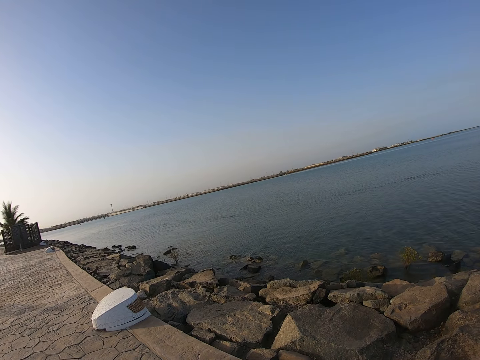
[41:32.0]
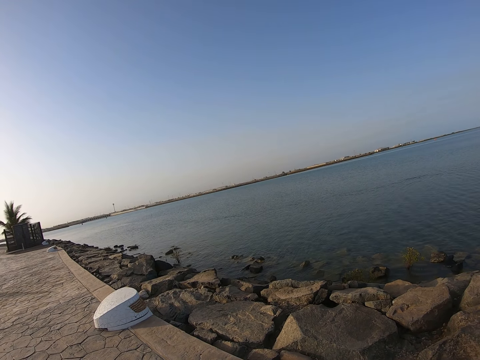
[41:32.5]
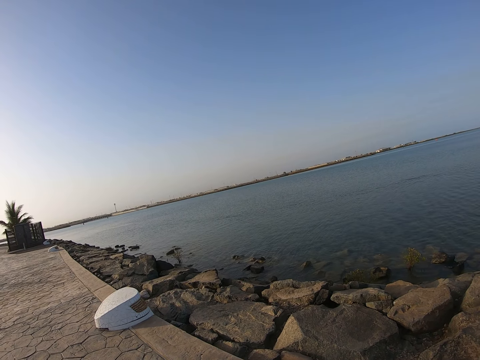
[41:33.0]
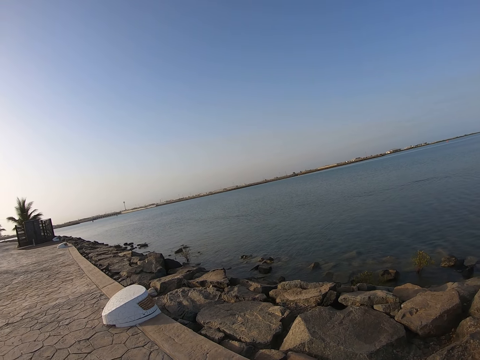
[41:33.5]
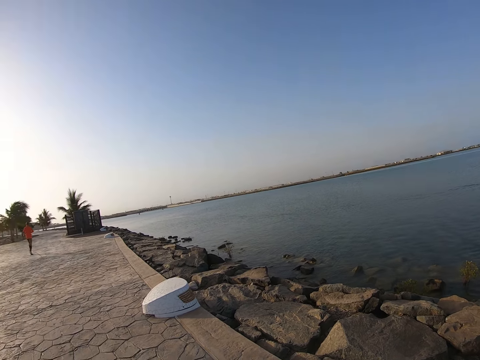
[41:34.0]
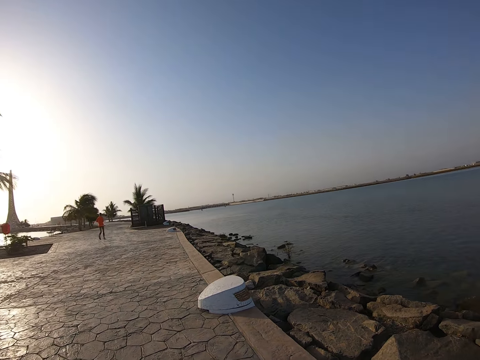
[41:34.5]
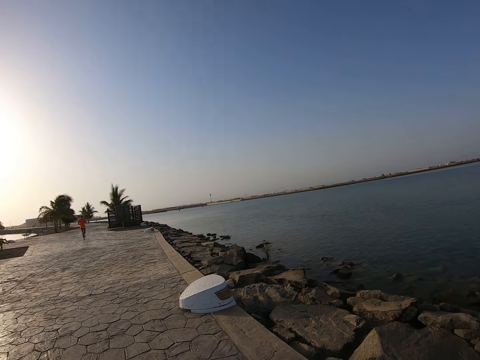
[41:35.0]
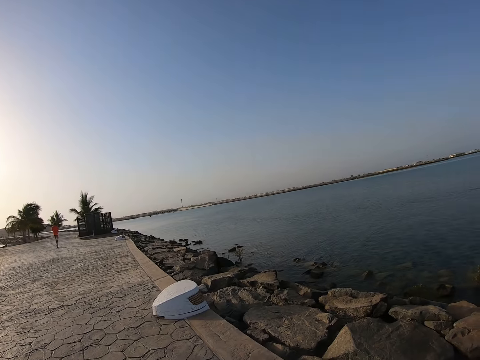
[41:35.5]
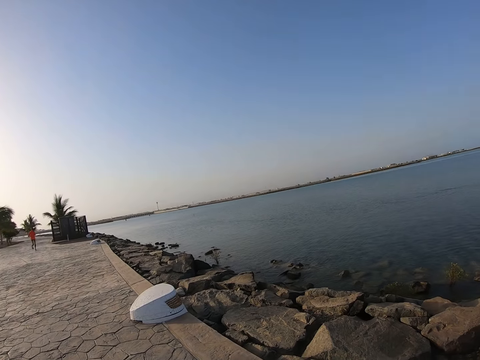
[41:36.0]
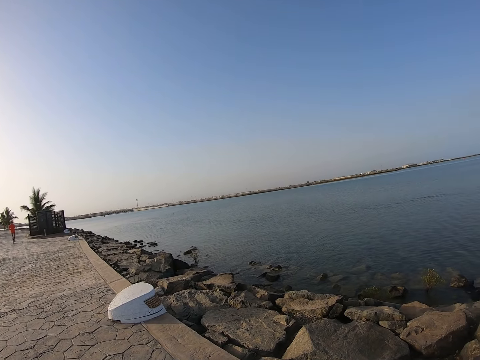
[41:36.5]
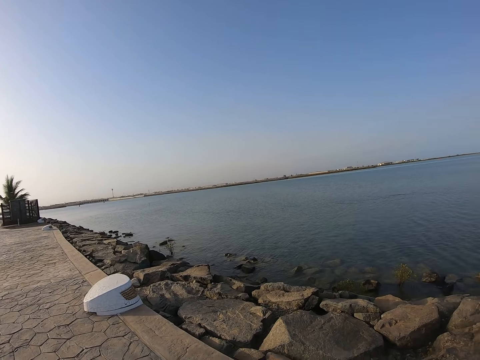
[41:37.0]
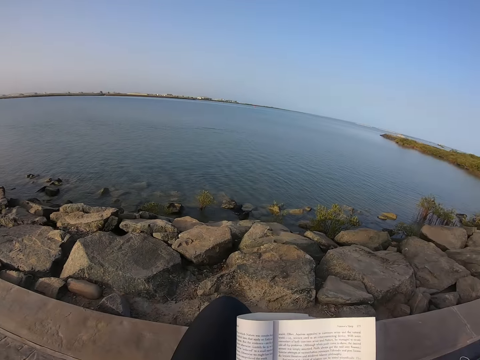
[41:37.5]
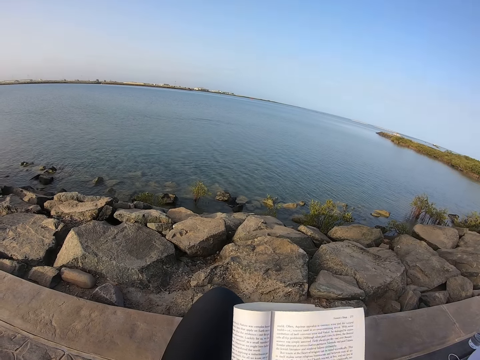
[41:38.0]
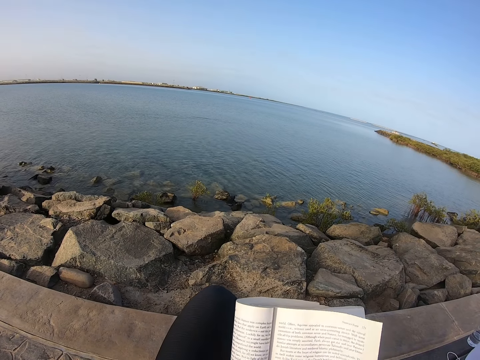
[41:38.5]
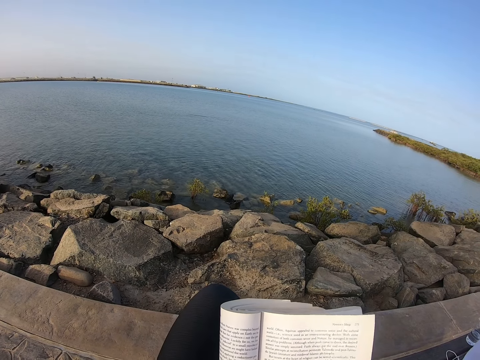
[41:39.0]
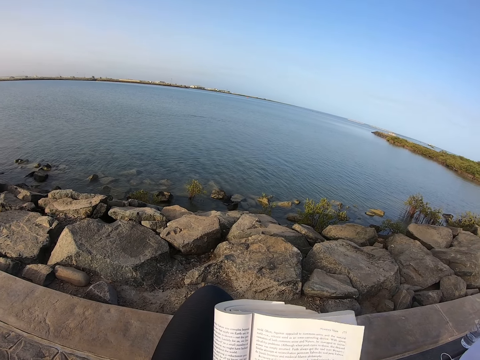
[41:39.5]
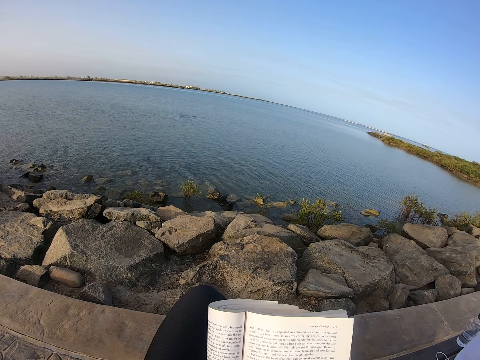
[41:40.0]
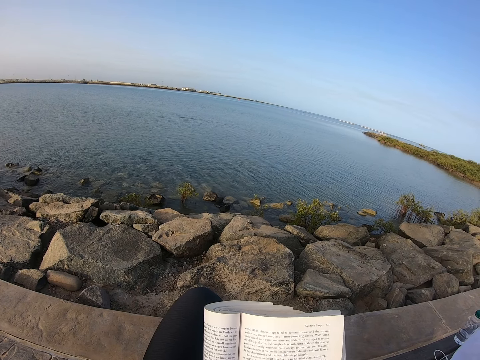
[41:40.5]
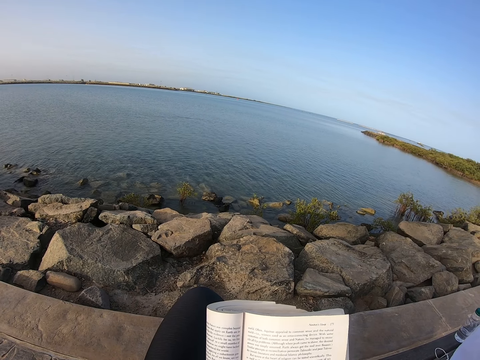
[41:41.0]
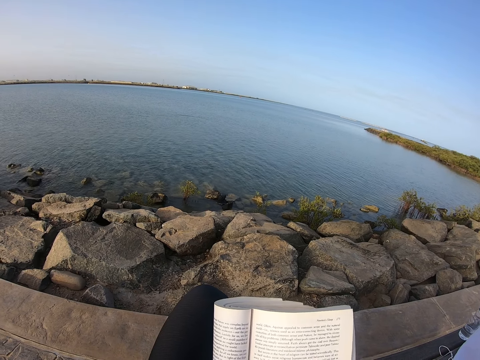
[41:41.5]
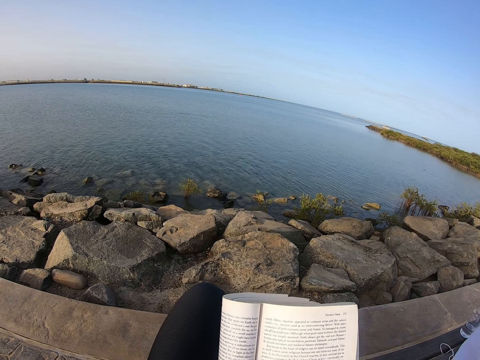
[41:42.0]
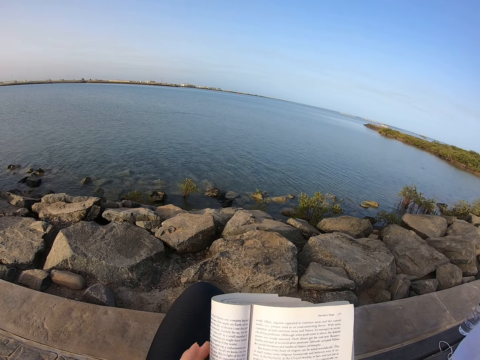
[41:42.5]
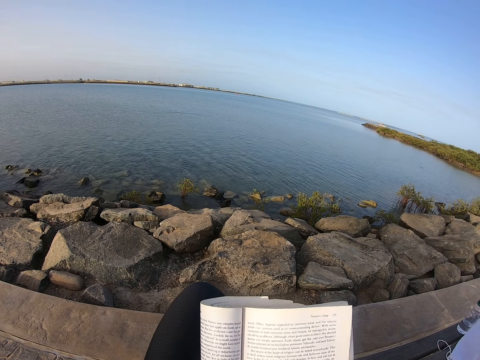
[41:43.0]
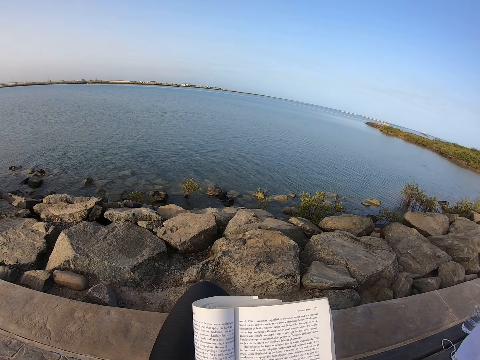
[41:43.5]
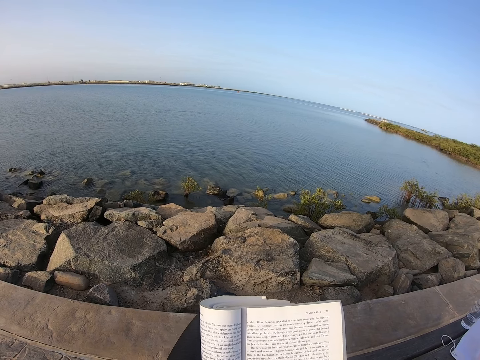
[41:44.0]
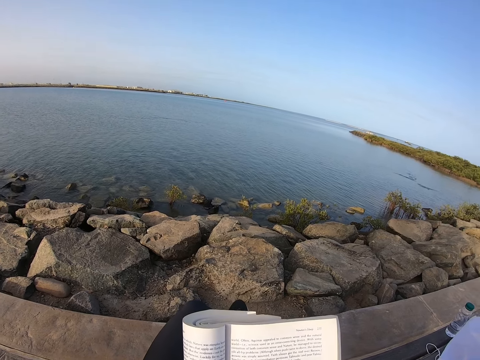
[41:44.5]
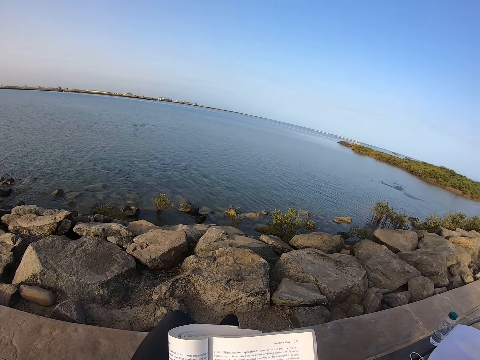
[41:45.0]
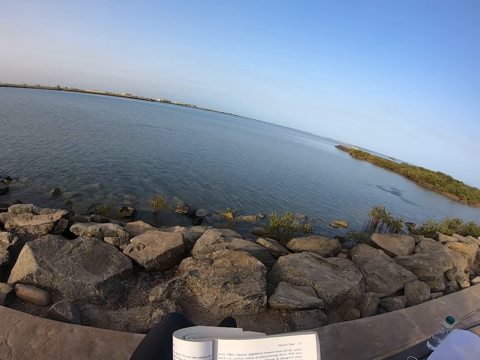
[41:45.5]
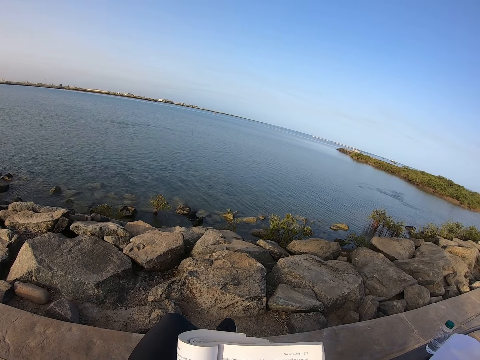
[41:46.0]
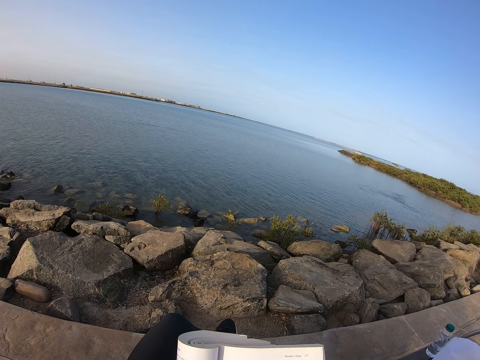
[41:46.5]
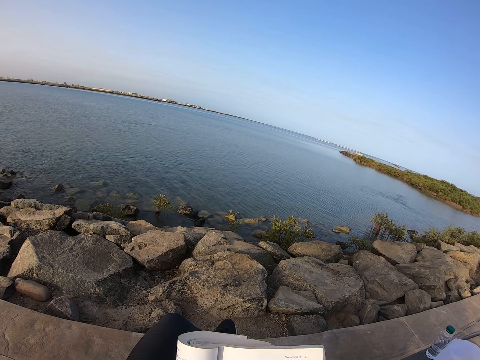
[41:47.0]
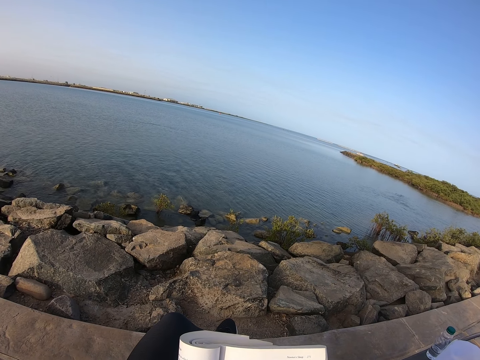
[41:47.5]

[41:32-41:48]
The camera wearer looks around the roadside. They look around the lake. They move a hand. They read a book. They move a foot.

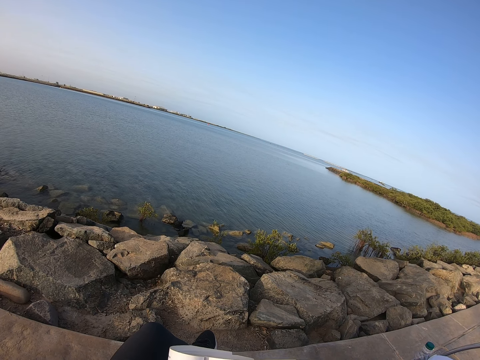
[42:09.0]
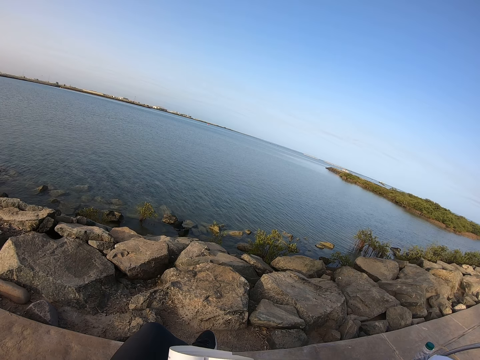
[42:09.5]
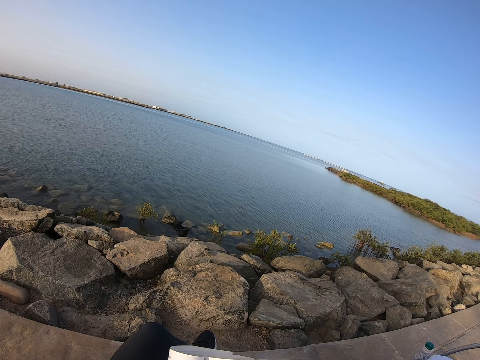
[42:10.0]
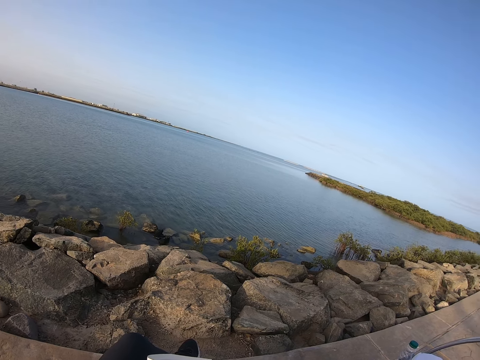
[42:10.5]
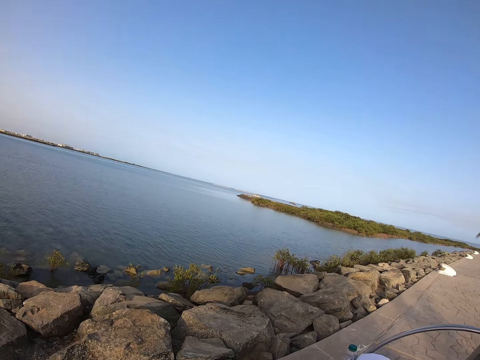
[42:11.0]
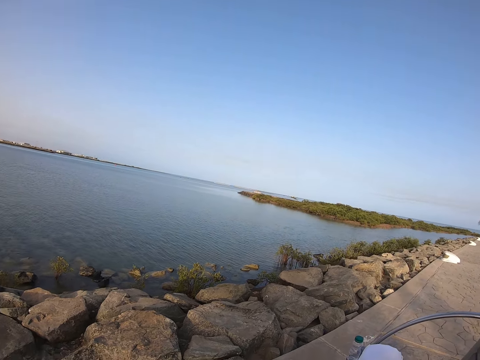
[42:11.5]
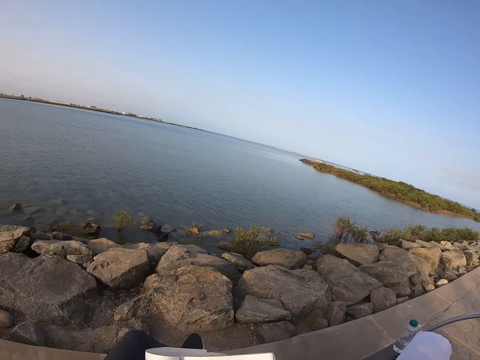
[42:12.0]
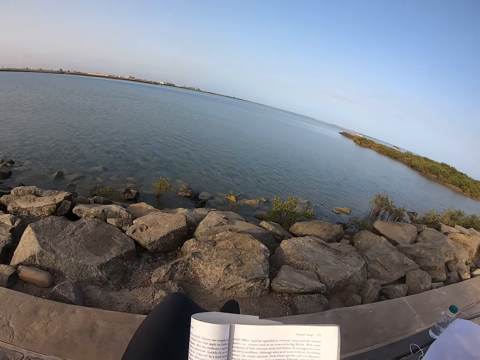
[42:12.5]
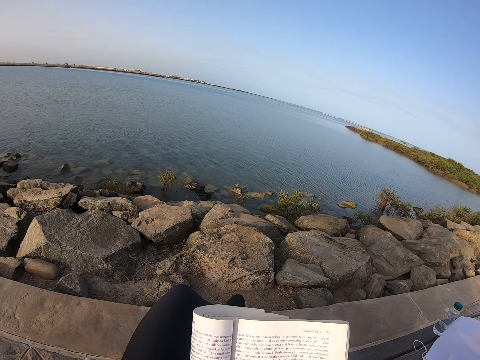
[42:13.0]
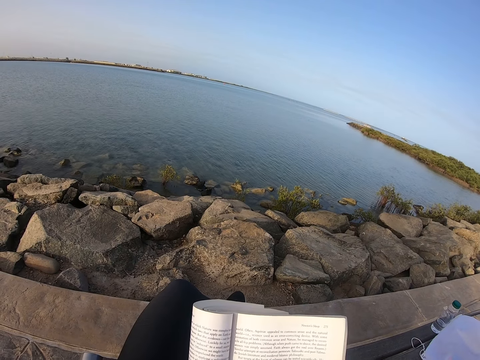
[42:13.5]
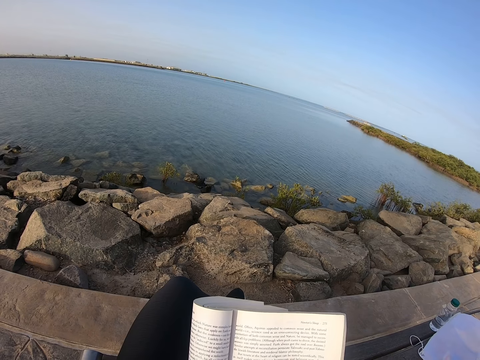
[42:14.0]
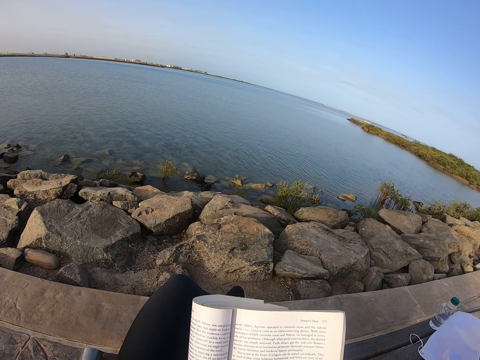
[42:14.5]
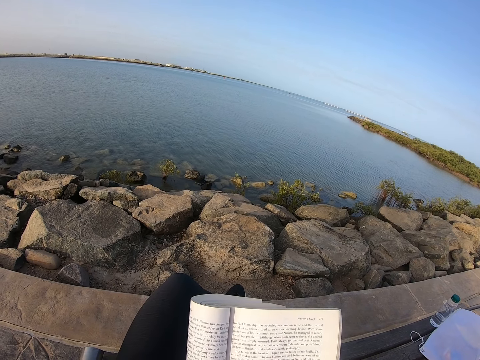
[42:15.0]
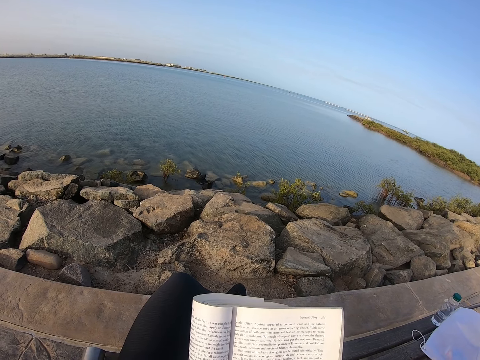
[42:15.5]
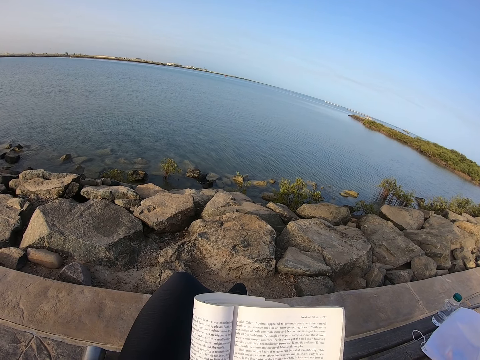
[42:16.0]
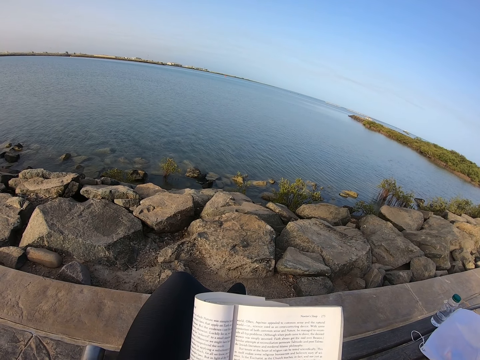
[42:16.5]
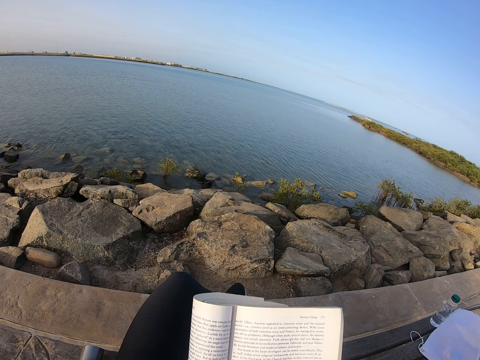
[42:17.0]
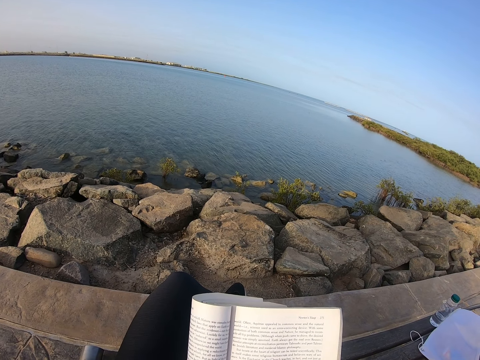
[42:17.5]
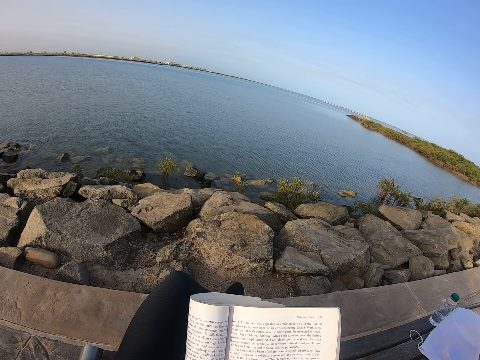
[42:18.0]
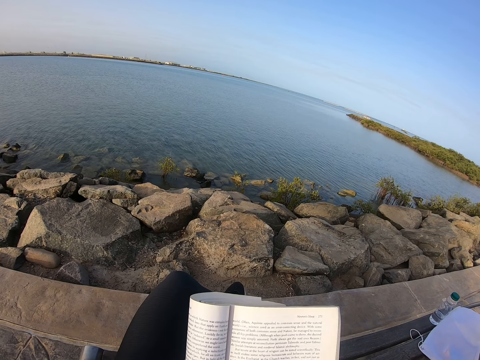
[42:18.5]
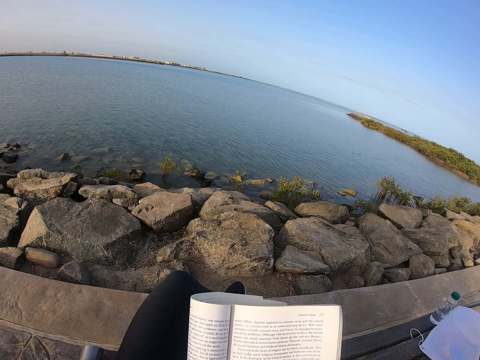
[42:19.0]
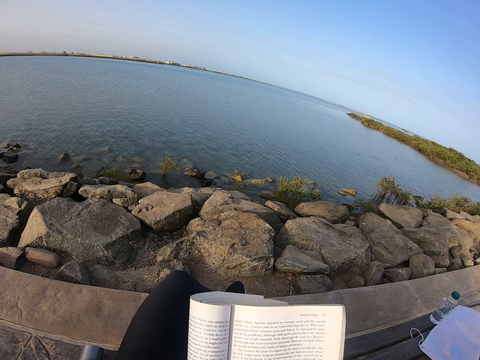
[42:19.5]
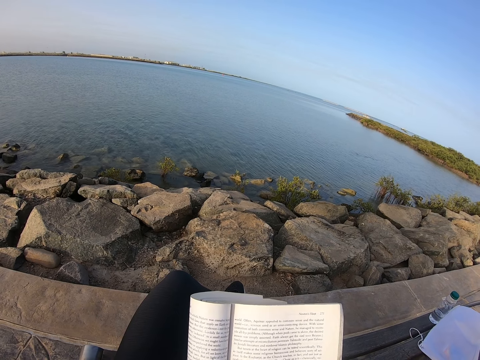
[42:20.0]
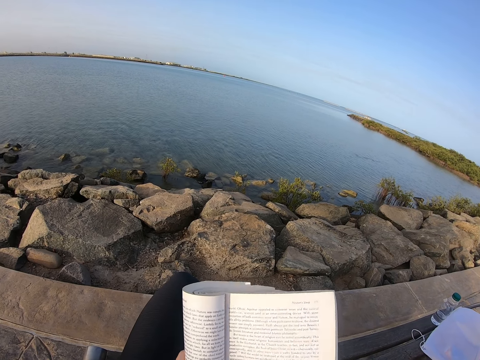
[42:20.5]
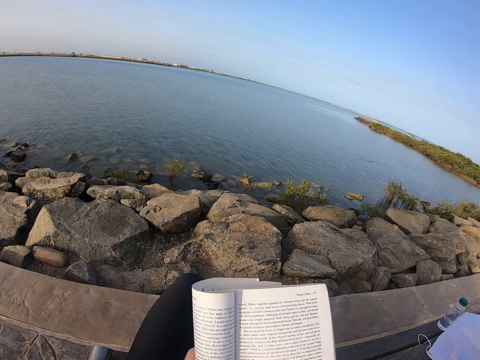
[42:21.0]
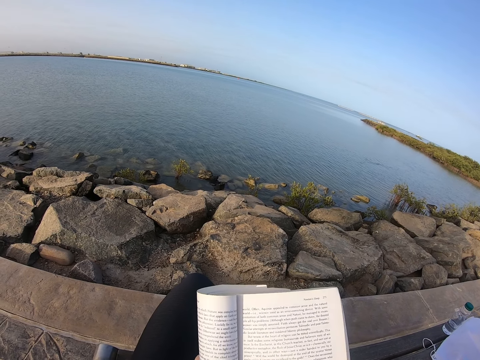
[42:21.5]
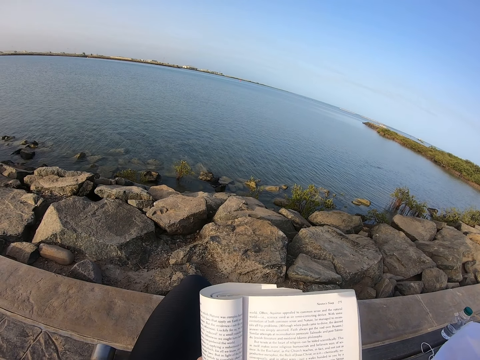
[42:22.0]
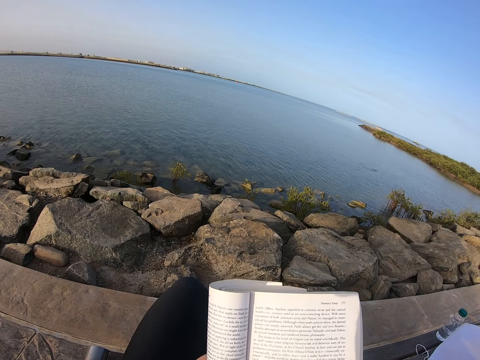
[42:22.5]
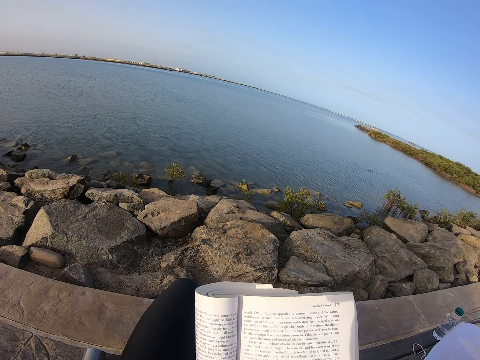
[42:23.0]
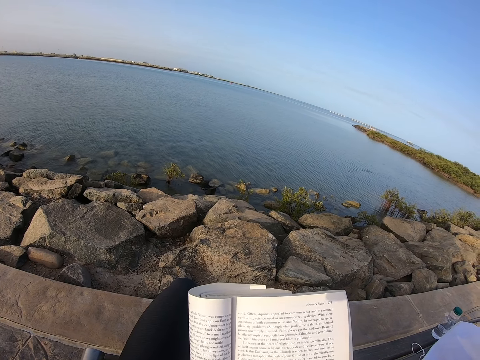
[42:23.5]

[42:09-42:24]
The camera wearer looks around the lake. They read a book.
